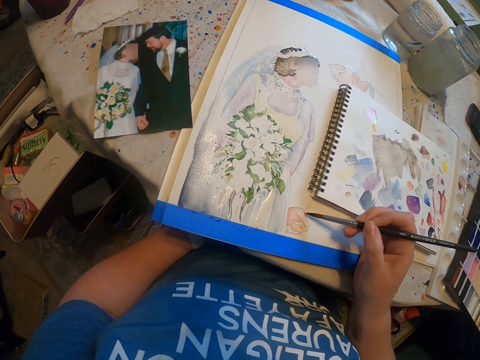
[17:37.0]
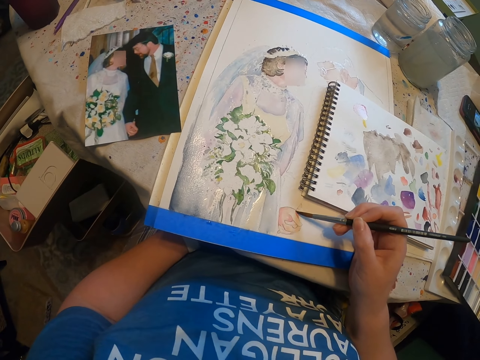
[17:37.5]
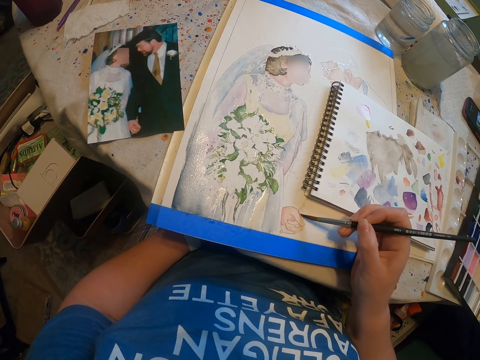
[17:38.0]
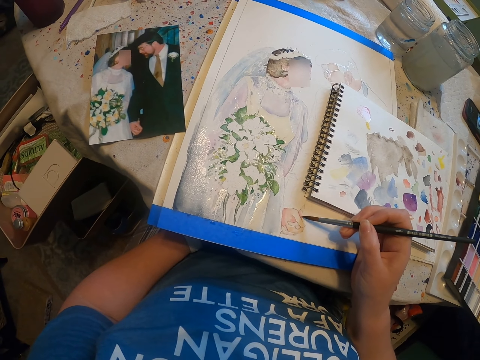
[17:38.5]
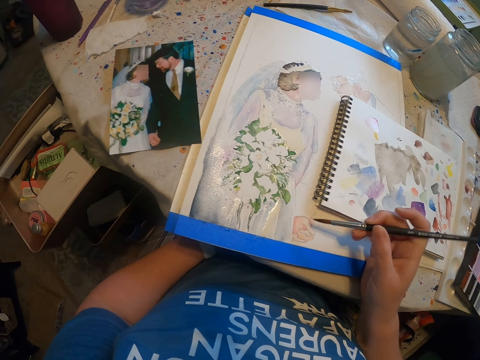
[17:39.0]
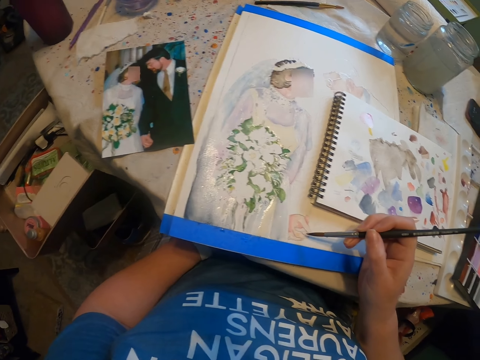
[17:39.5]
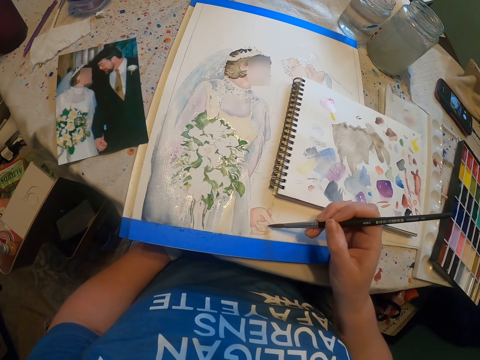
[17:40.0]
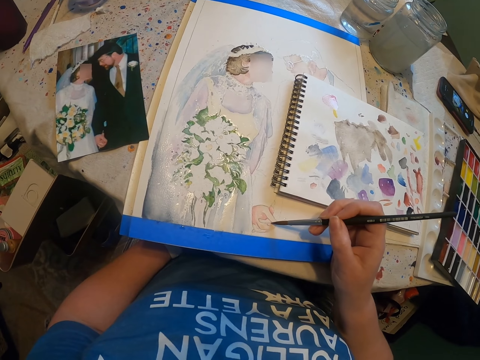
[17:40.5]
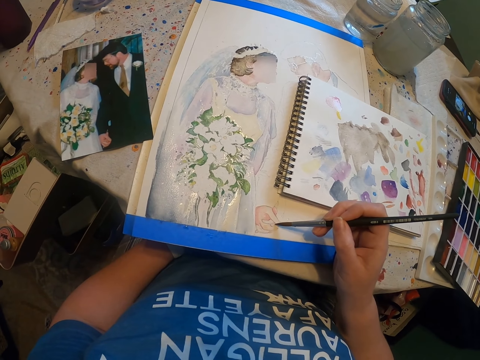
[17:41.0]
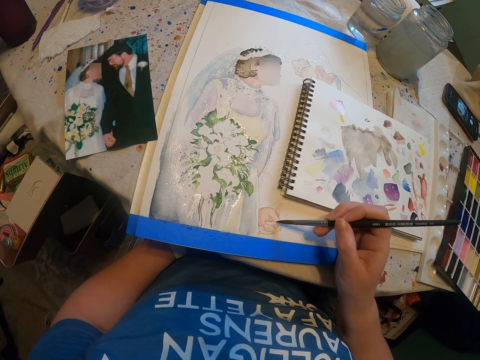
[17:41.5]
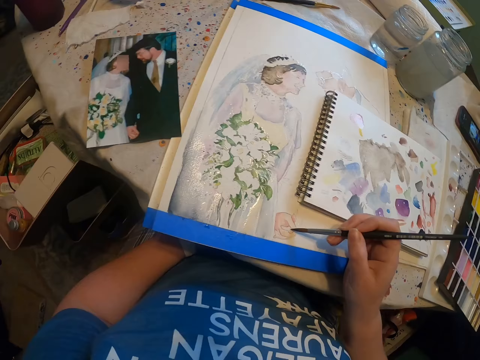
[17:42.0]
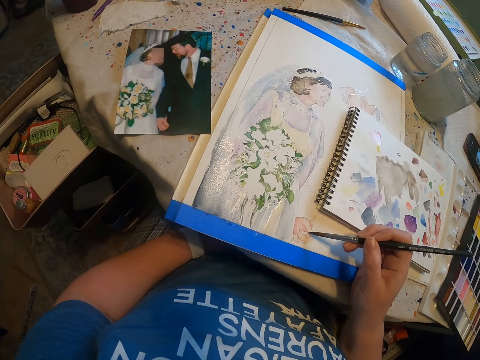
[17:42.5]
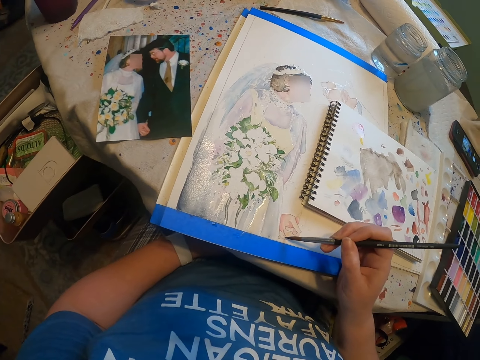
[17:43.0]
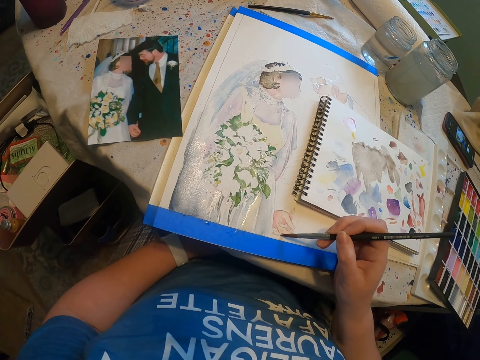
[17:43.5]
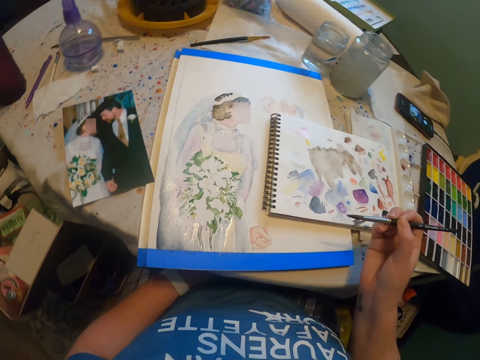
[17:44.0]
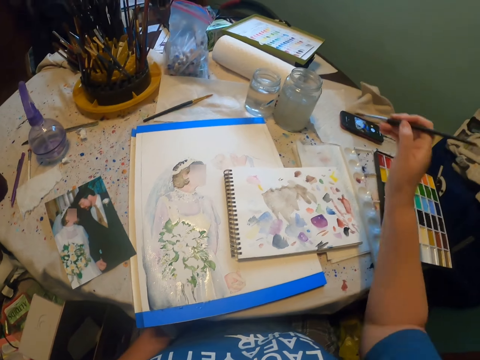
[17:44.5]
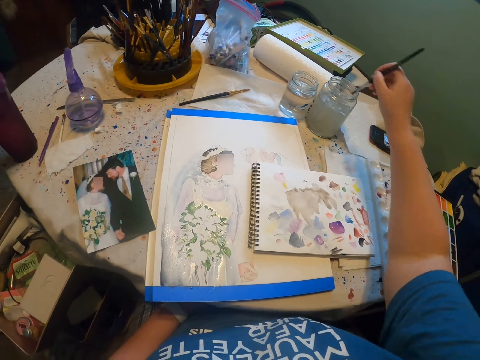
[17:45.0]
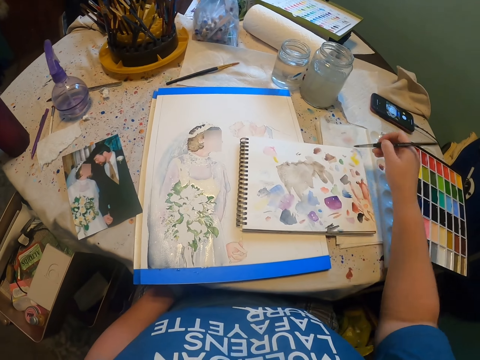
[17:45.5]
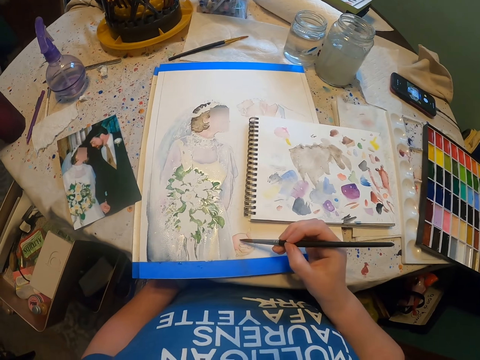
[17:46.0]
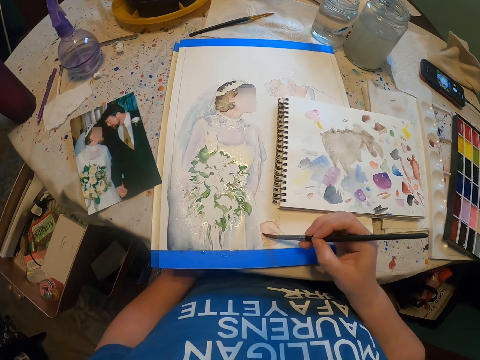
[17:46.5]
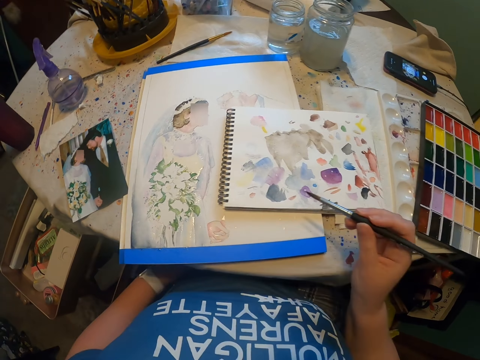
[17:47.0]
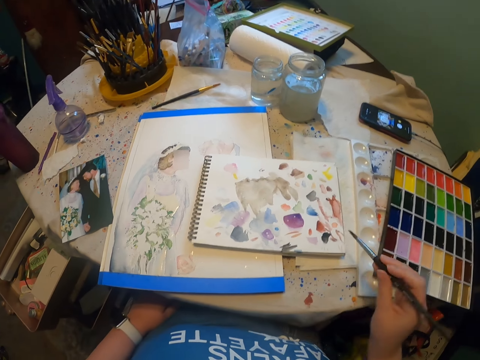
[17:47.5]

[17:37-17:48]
The camera wearer dips the brush in the container.

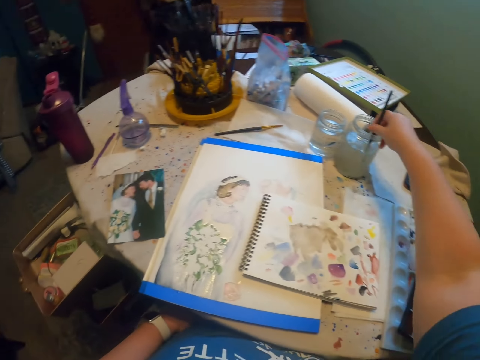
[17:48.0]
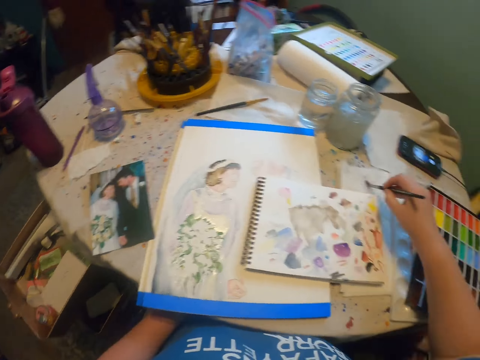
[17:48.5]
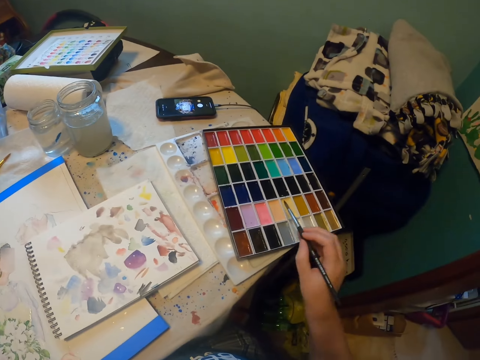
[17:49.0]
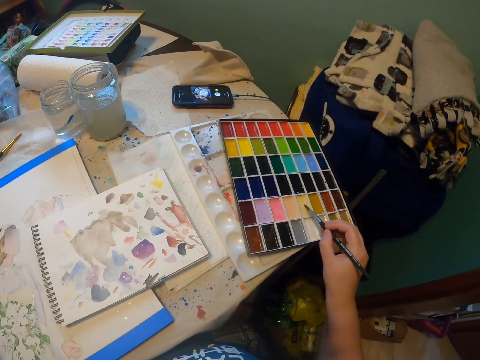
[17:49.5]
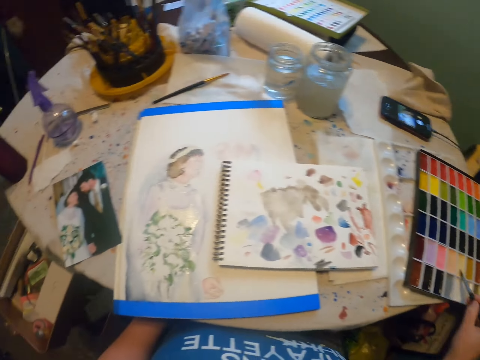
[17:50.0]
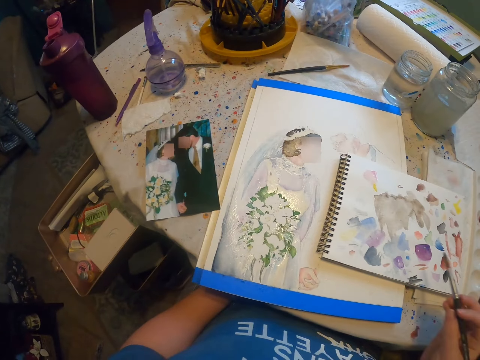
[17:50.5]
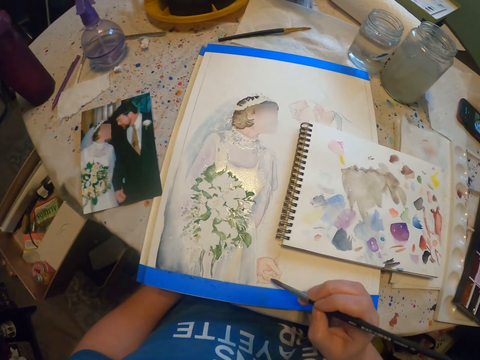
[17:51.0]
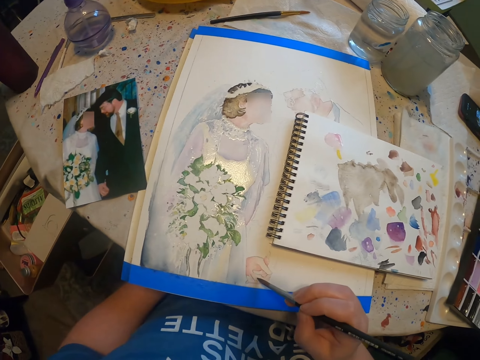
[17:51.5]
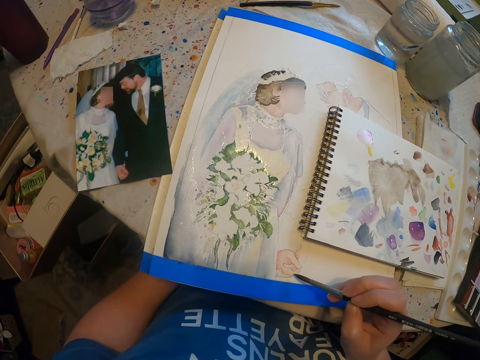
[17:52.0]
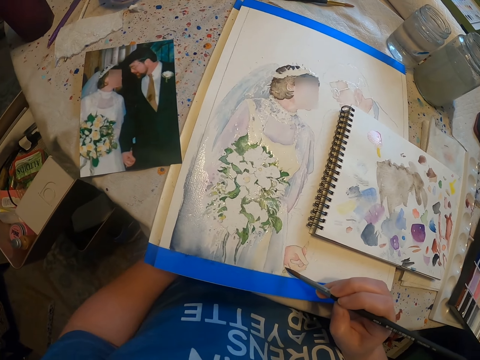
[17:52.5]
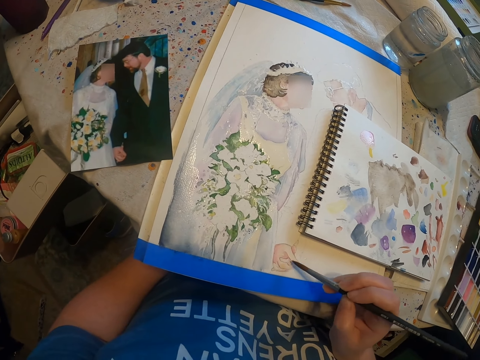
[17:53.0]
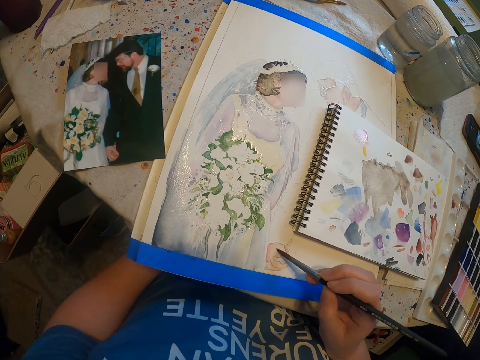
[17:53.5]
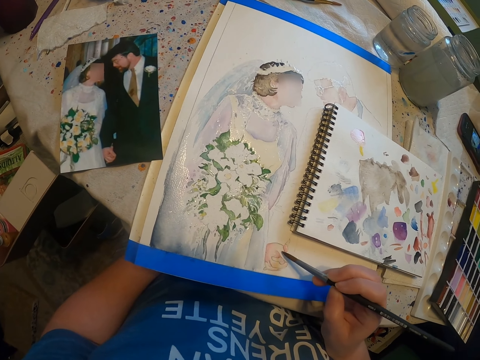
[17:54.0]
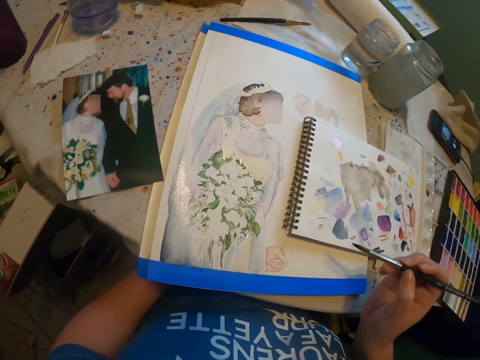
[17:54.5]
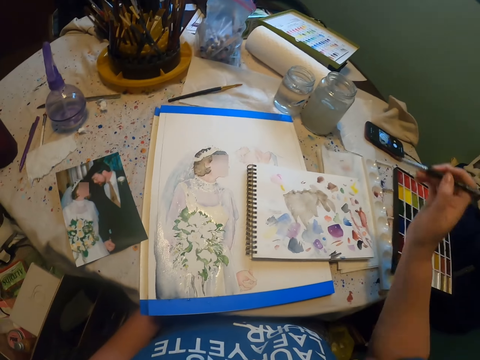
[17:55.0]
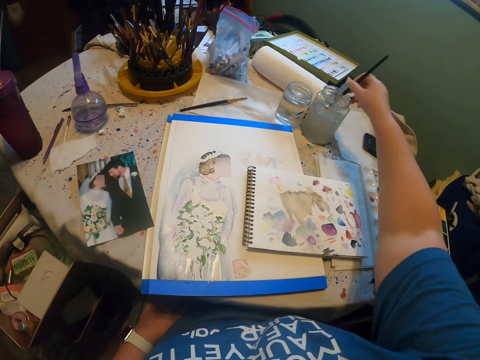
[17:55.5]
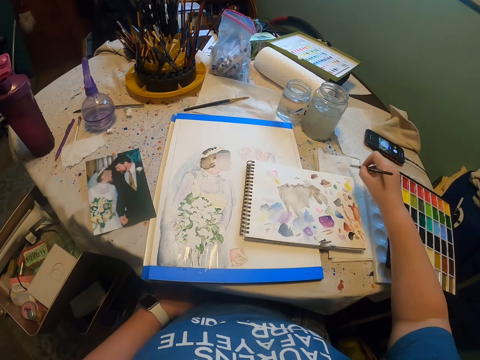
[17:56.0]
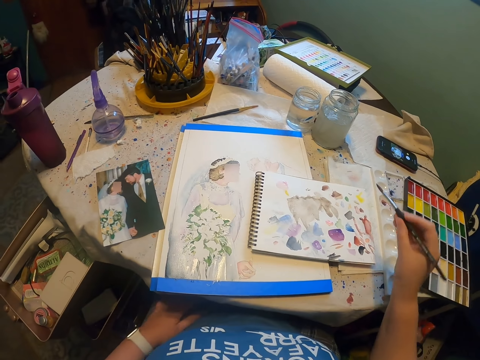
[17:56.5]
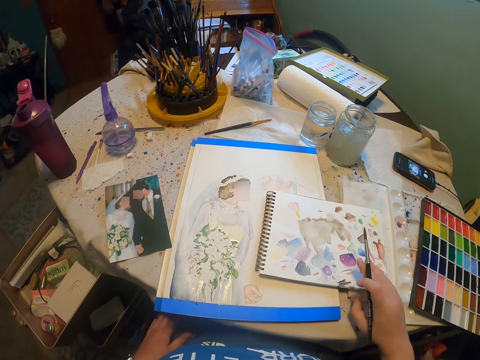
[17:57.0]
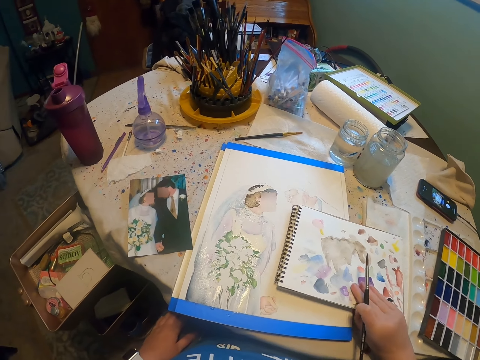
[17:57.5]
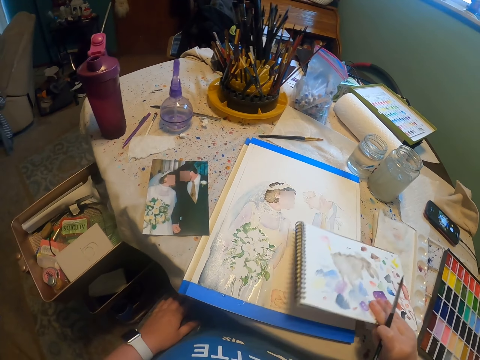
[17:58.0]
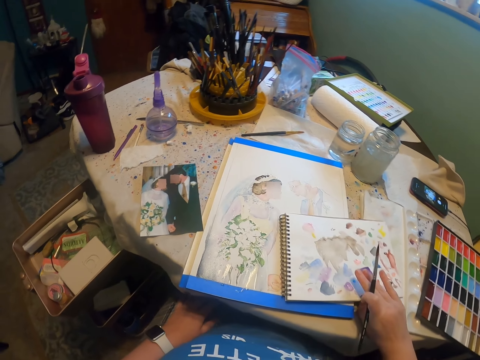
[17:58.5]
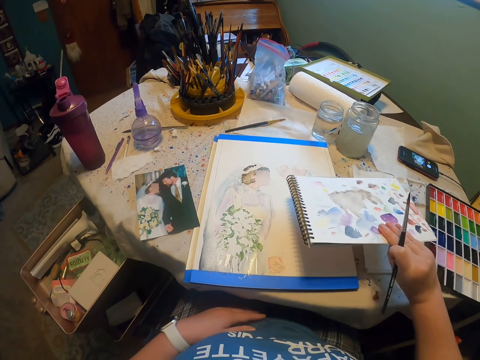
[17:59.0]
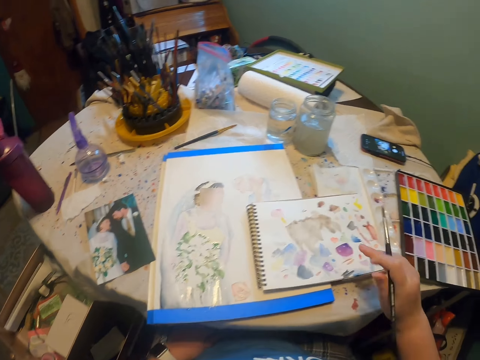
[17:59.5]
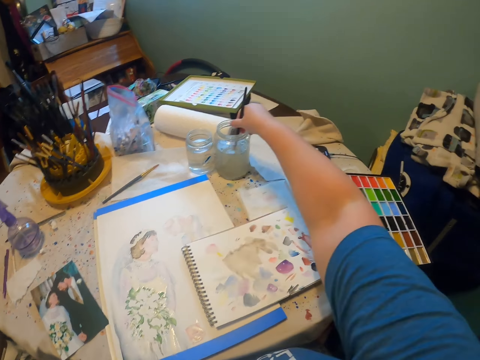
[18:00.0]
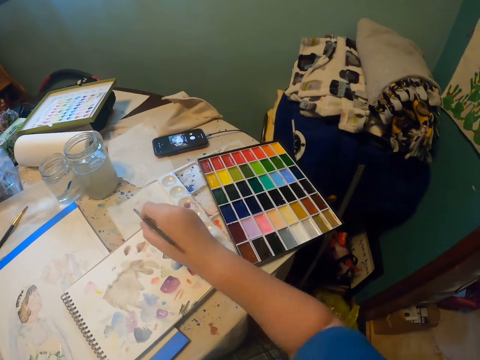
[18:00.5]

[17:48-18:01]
The camera wearer reduces the paint from the paint brush. They add paint on the paint brush. They paint the sketch on the paint paper with the brush. They dip the paint brush in a water color and reduce the paint from the paint brush. They adjust a book on the paint paper. They dip the paint brush in the water color again and reduce the paint from the paint brush again.

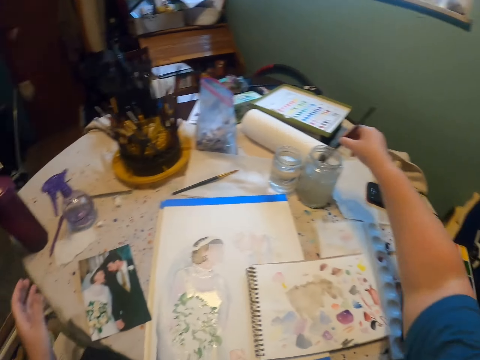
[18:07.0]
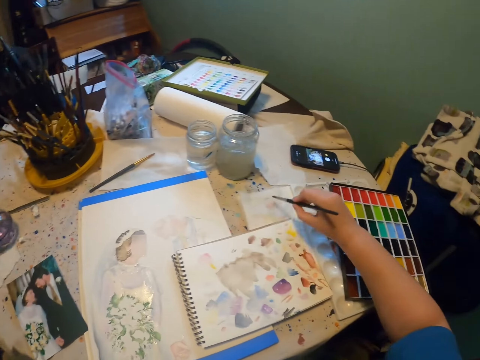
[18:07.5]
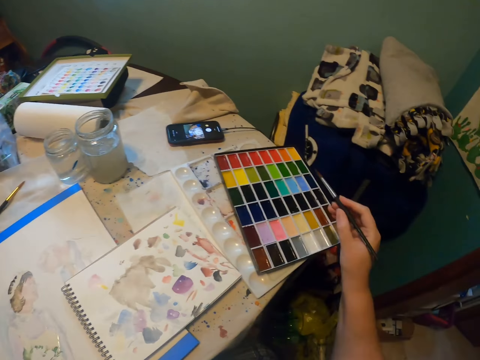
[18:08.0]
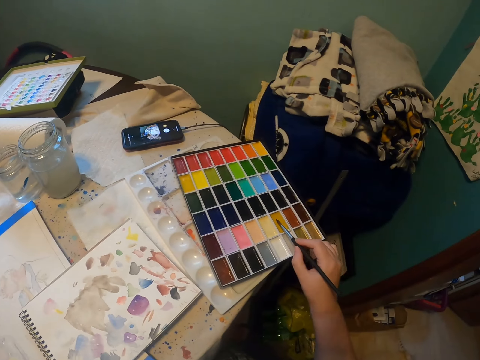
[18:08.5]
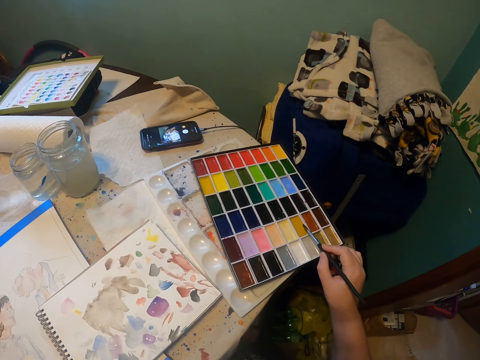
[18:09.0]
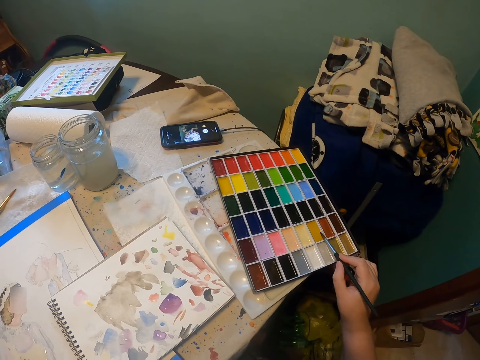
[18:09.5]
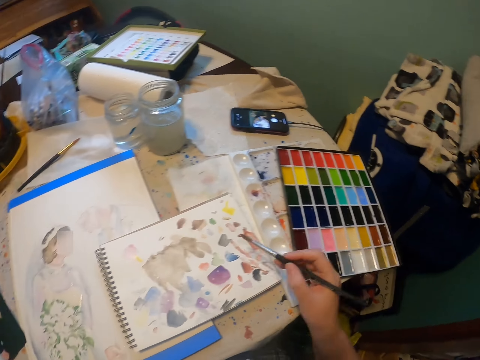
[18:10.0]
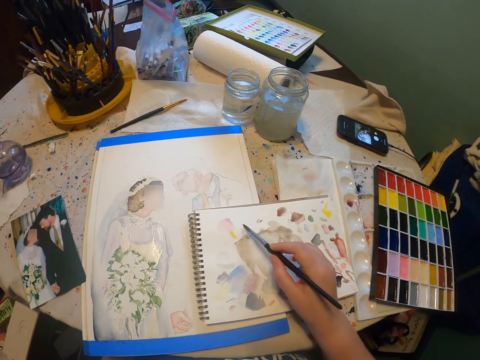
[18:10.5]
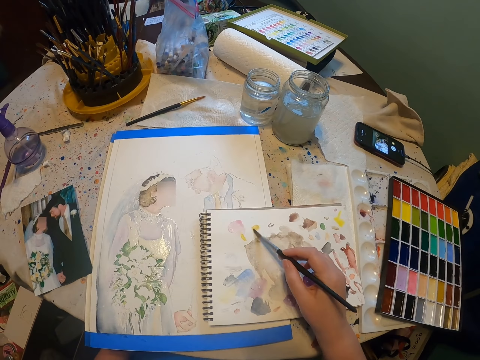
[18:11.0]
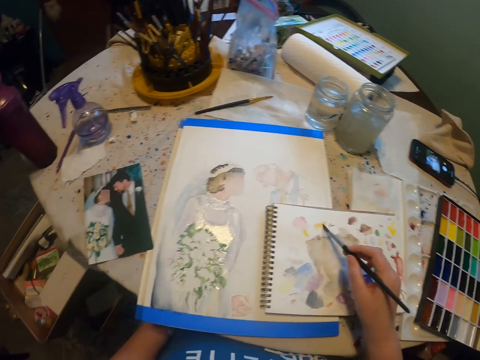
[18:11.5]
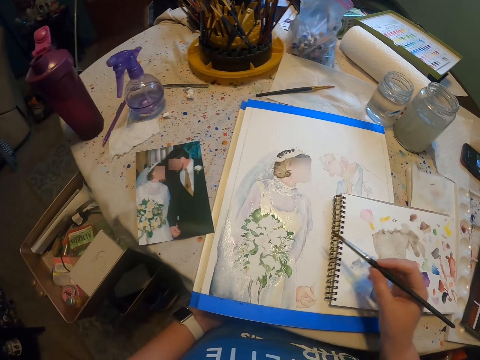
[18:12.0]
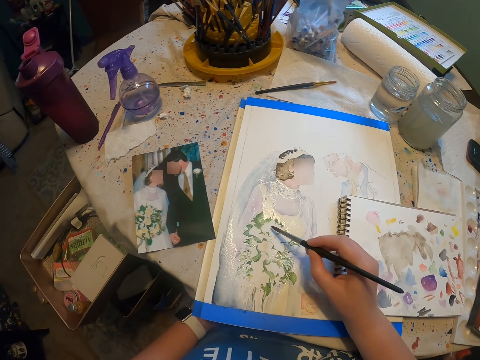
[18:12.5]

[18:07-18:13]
The camera wearer dips the paint brush in a water color. They add paint on the paint brush. They paint on the book. They rub the brush on the book.
